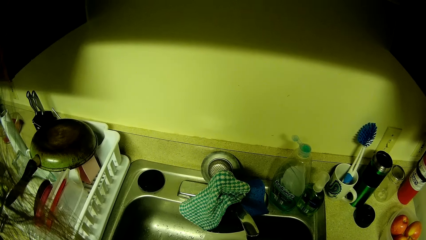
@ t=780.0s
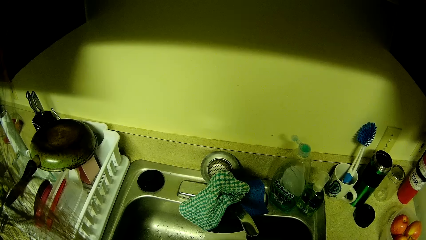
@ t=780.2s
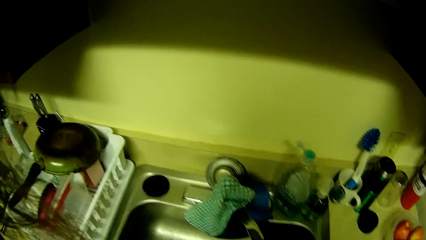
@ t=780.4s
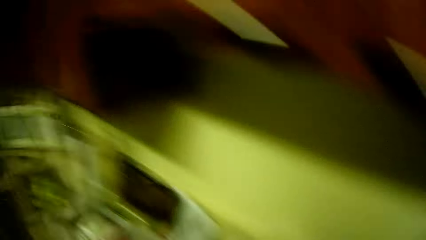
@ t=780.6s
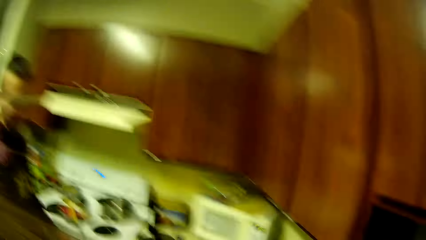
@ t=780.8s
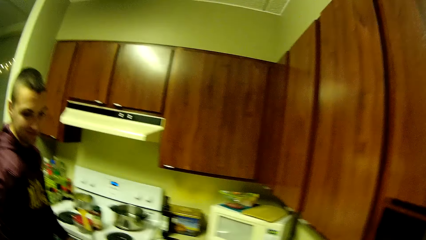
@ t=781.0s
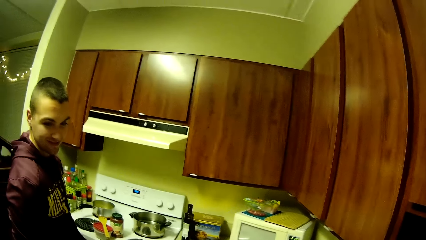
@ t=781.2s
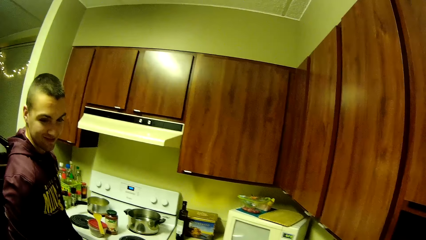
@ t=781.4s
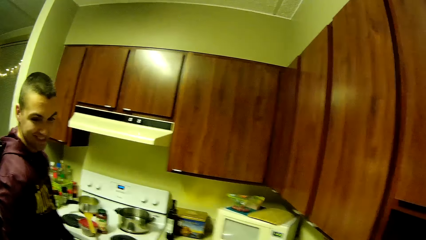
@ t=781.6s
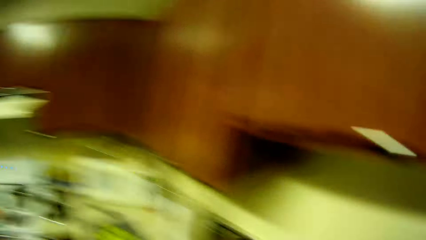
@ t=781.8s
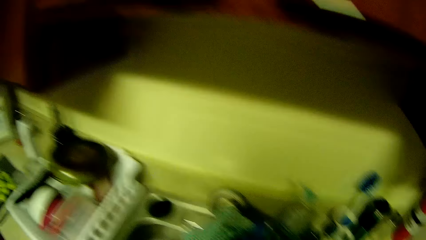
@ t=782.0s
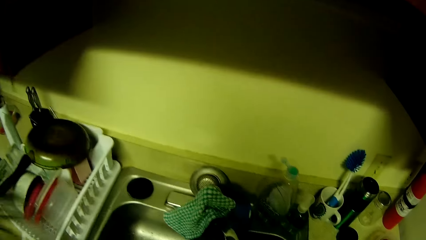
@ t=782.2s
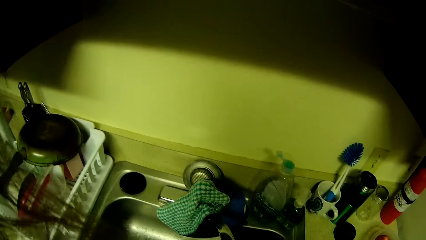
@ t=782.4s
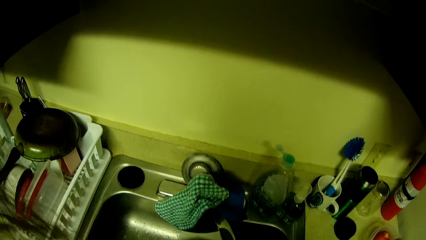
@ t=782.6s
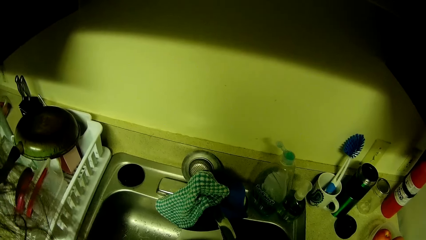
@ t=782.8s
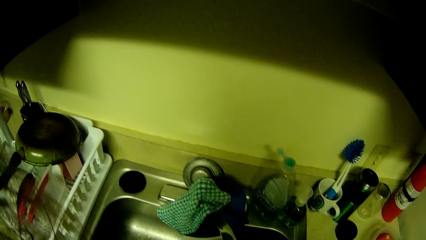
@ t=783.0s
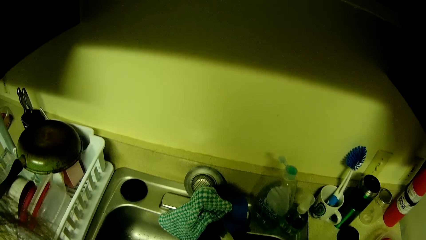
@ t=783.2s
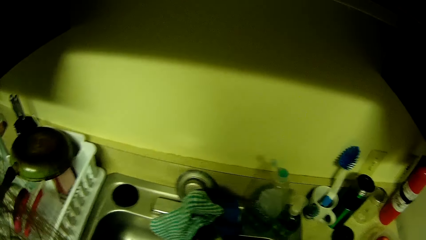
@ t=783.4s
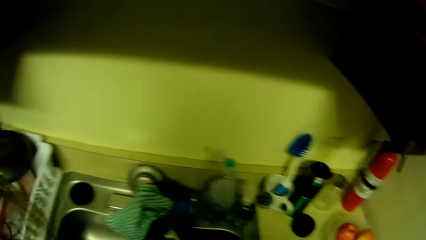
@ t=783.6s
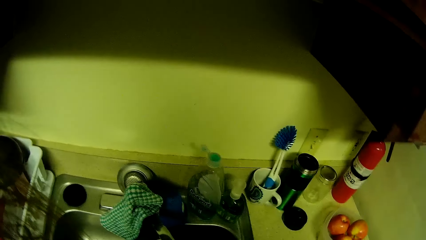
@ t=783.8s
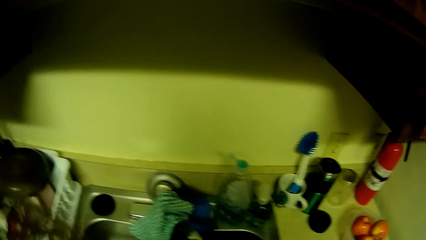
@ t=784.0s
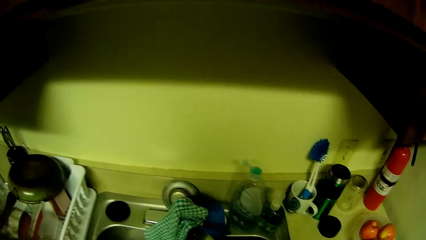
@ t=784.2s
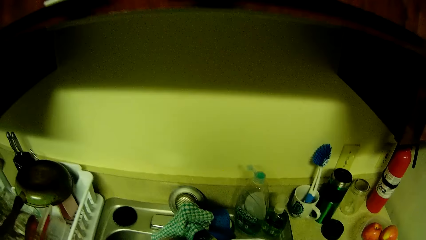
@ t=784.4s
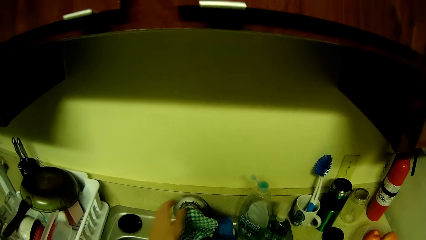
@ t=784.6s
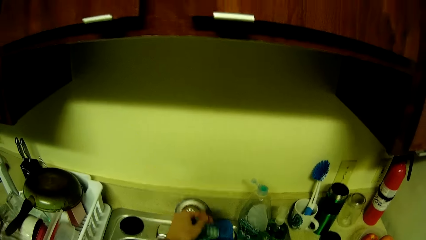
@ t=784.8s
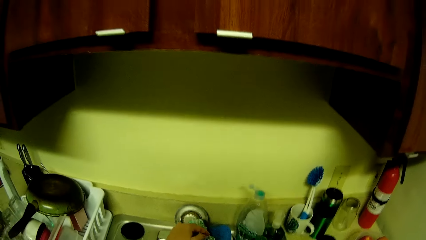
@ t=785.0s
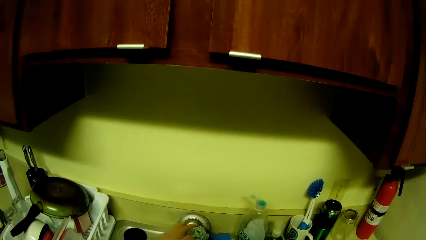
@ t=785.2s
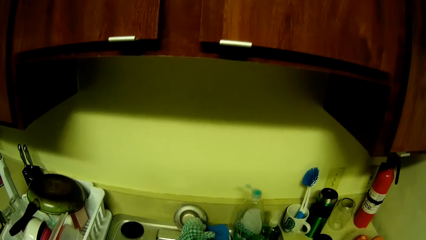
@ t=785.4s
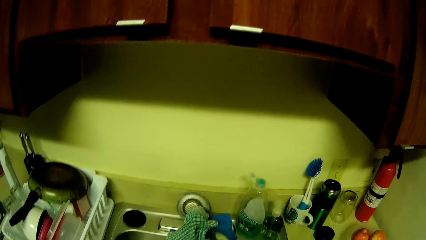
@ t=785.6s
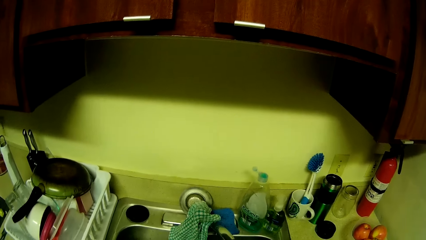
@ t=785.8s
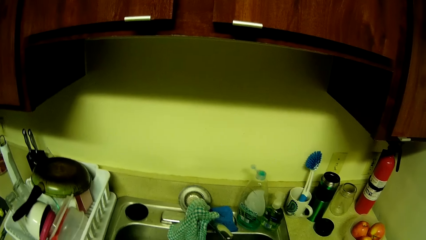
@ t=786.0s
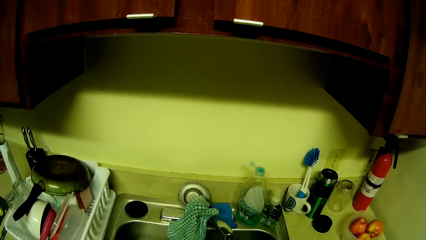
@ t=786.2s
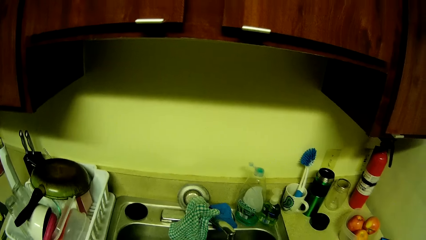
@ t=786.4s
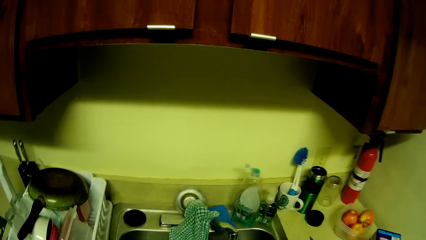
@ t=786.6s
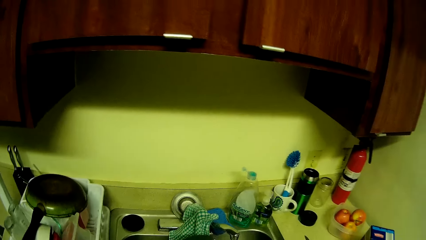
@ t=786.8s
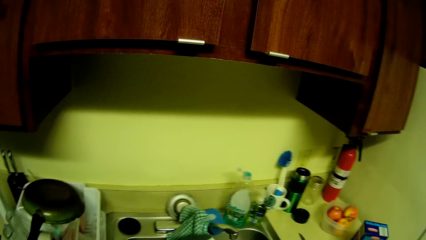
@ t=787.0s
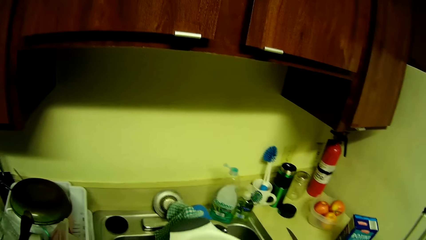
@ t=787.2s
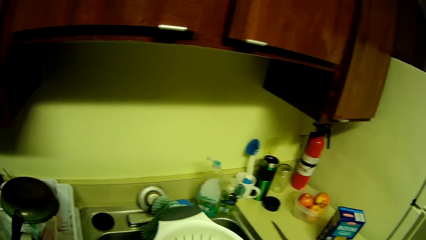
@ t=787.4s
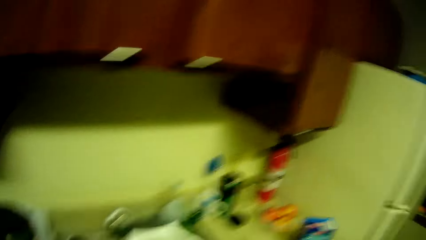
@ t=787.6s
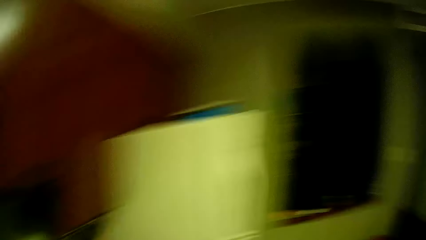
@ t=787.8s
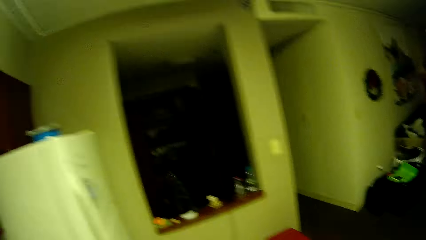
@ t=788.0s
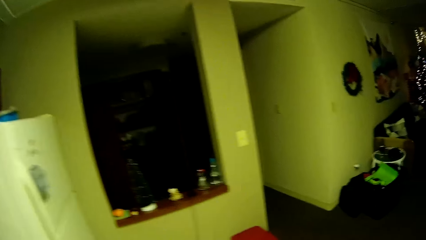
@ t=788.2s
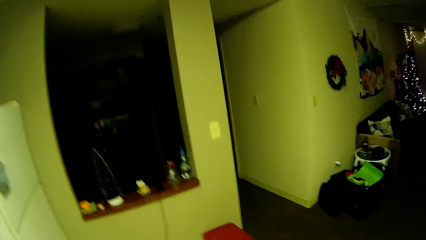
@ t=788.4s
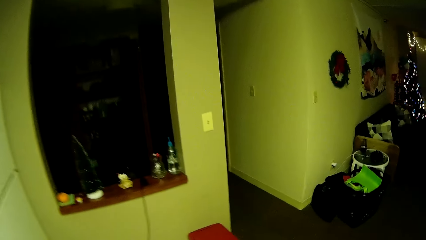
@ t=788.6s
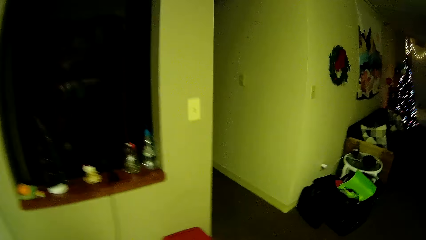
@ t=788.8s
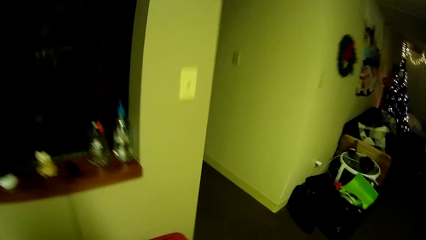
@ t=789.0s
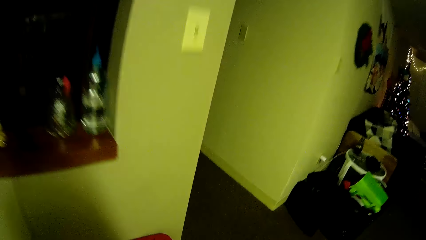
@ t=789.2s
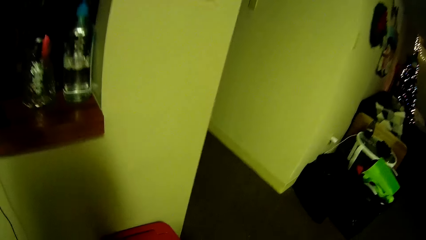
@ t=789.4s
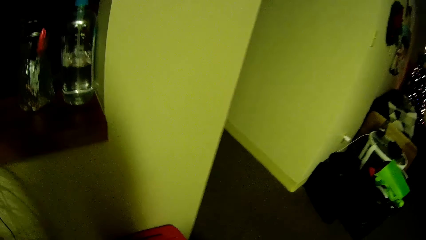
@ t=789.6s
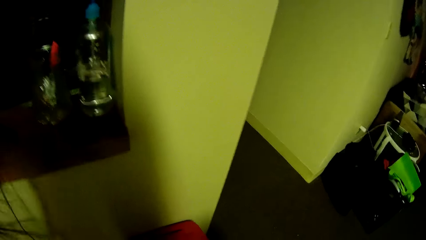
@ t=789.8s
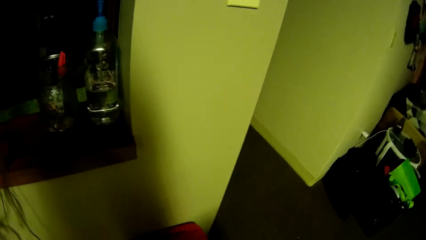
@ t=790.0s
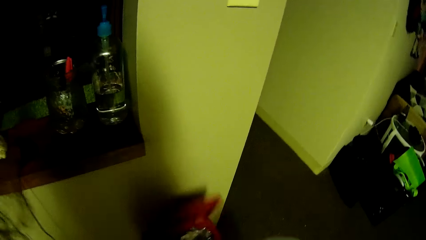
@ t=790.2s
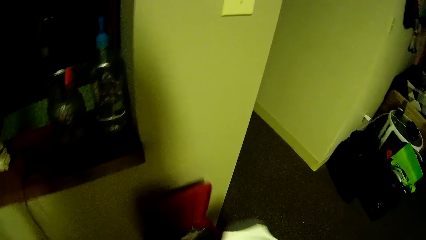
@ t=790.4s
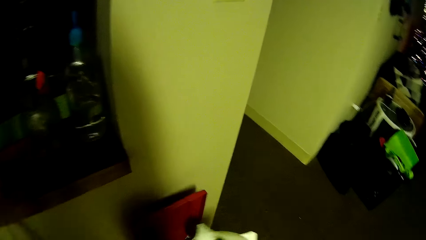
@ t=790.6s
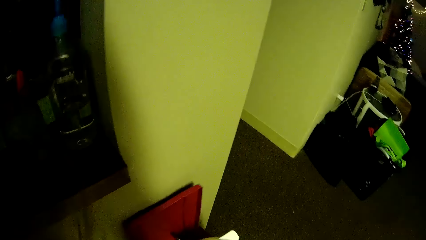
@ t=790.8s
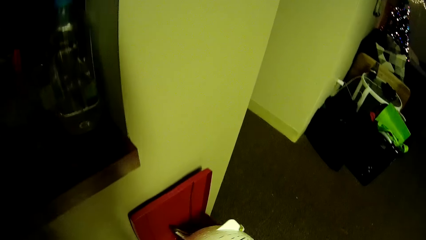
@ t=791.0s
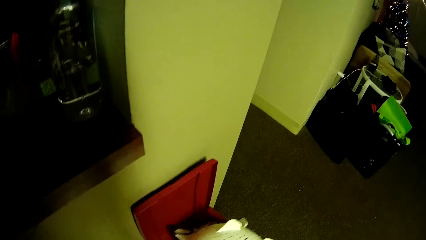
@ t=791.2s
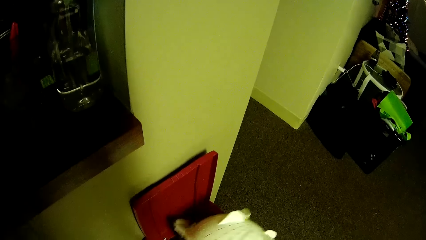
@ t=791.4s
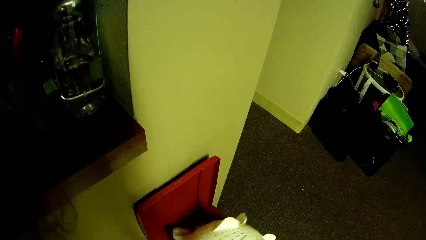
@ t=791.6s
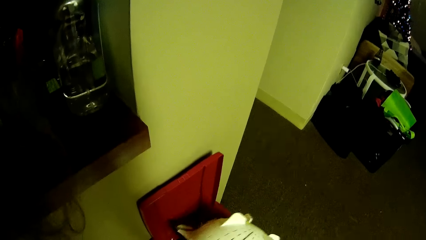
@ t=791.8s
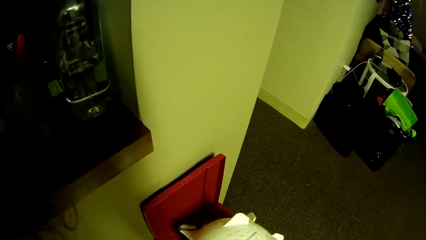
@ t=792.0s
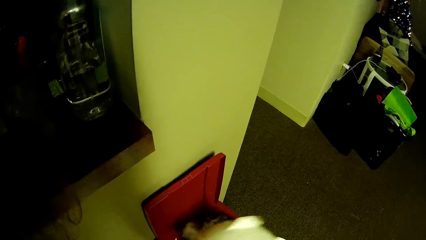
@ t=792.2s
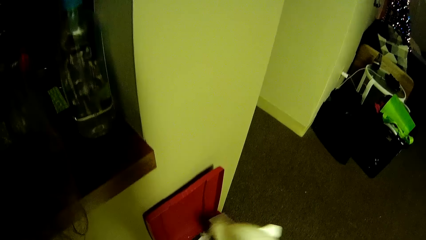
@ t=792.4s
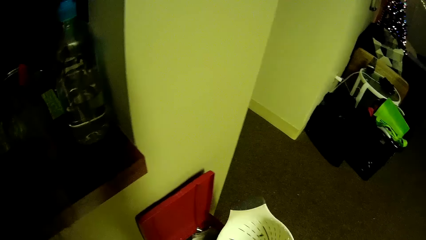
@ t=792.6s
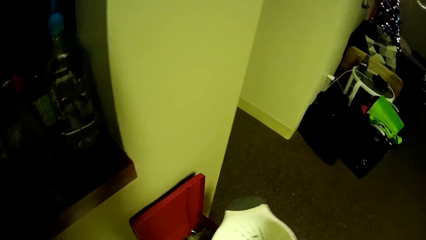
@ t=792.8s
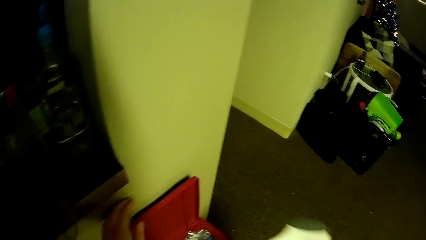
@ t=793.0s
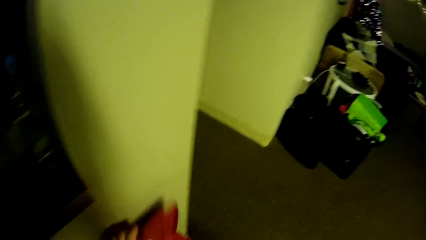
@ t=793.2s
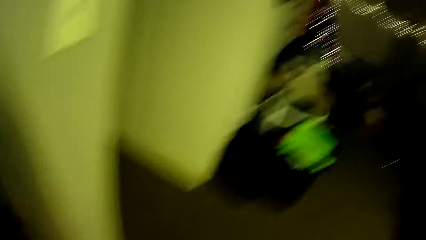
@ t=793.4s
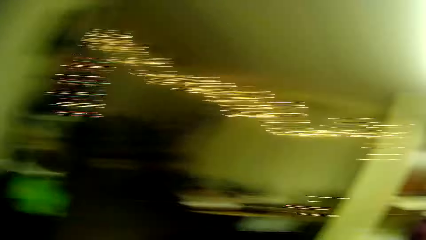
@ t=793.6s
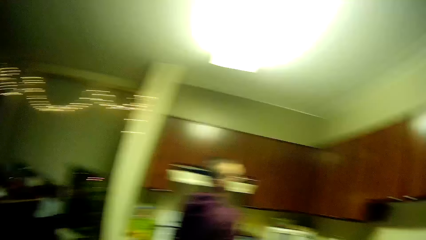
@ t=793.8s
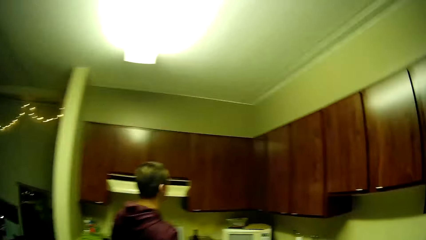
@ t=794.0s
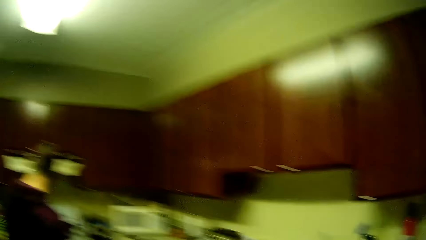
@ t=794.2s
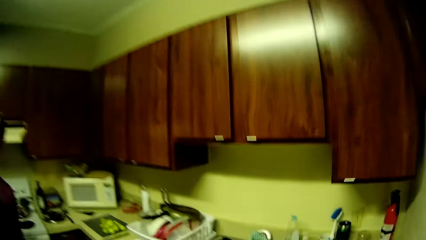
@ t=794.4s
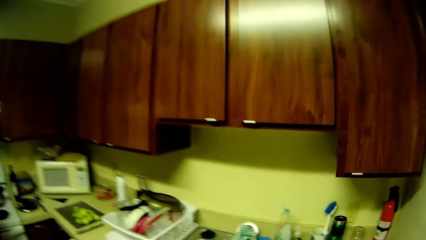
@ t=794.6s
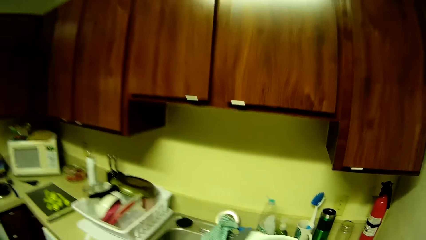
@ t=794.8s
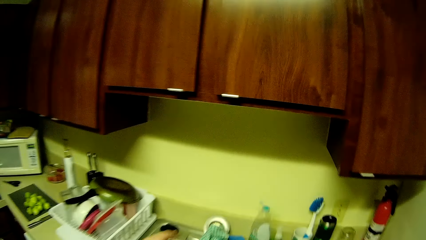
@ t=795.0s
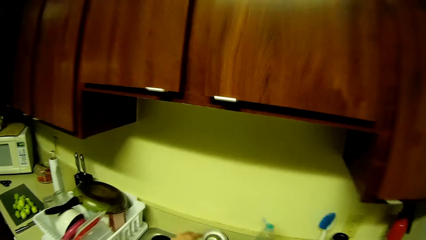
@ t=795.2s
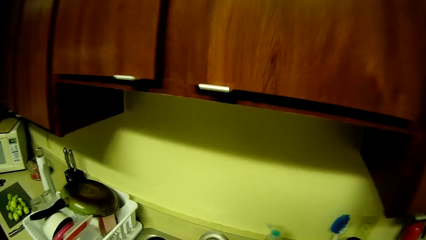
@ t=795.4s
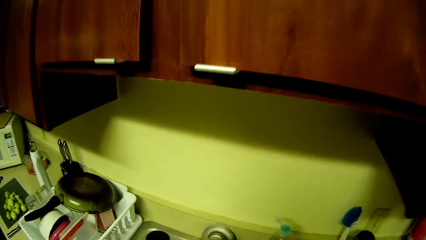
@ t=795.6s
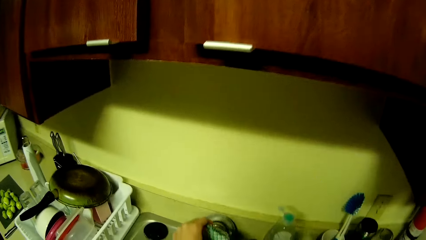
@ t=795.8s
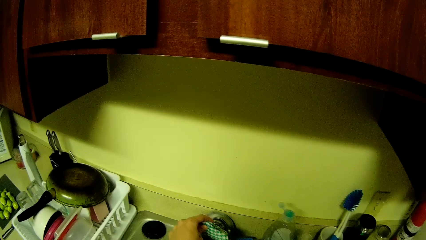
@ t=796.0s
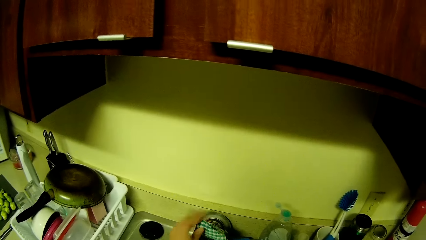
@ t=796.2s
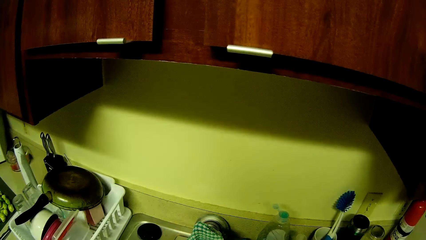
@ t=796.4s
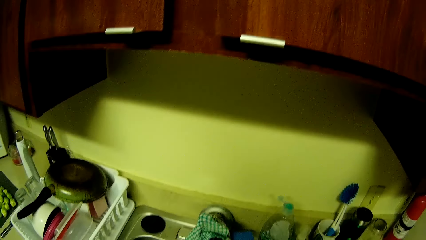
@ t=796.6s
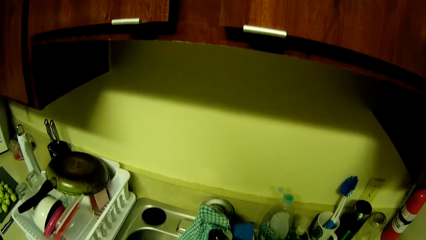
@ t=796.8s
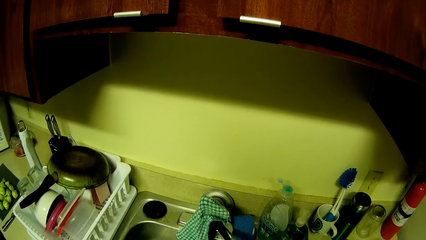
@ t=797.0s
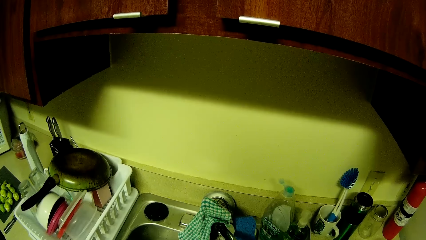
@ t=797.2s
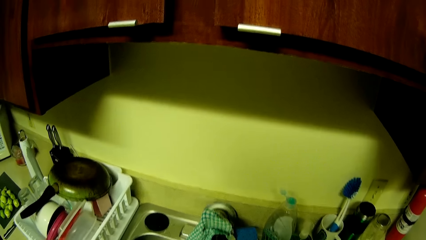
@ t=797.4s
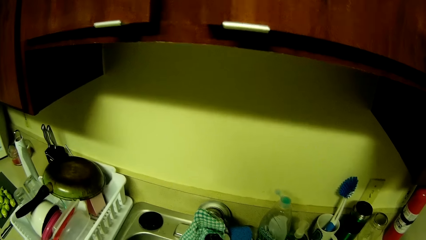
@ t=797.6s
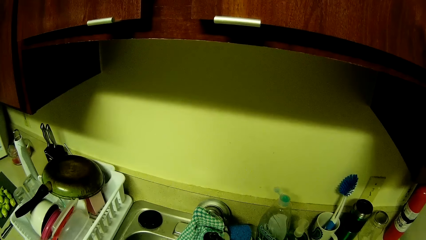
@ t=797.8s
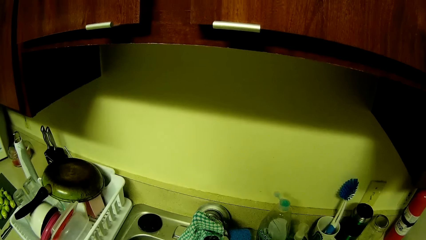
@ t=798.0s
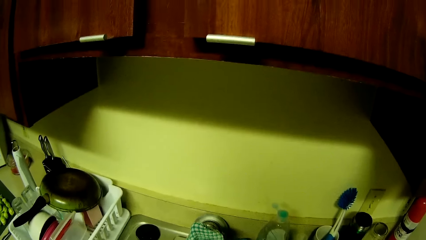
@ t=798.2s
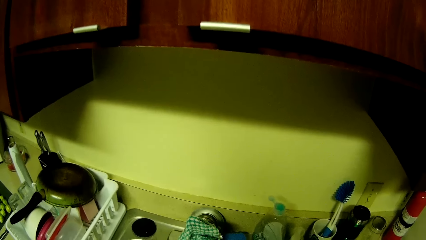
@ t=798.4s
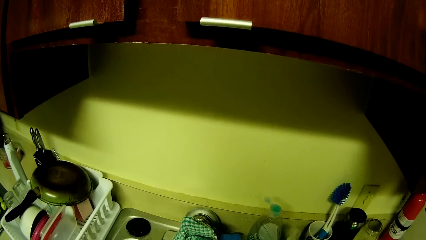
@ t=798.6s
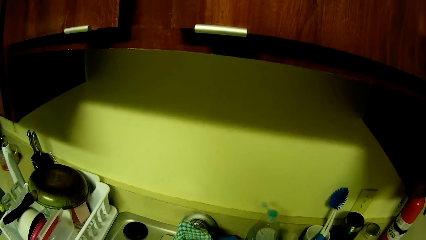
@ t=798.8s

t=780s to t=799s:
The man interacts with the camera wearer. The man looks at the camera wearer. The camera wearer touches a napkin on the basin with her left hand. She walks around the kitchen. She pours dirt in a trash can with her right hand. She washes the fruit in the basin with both hands.
